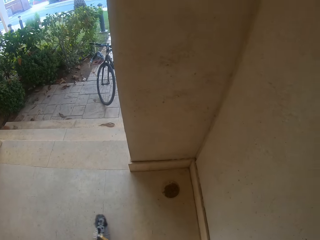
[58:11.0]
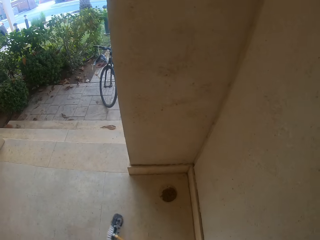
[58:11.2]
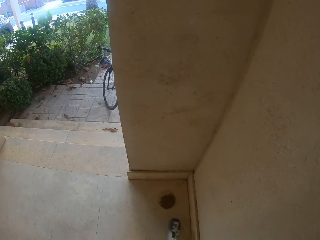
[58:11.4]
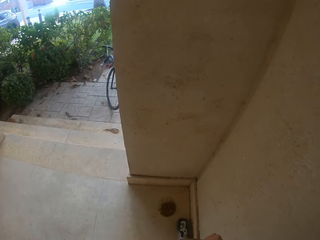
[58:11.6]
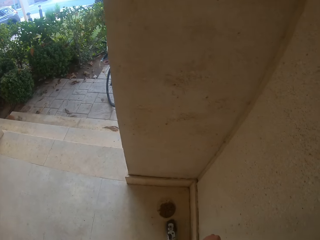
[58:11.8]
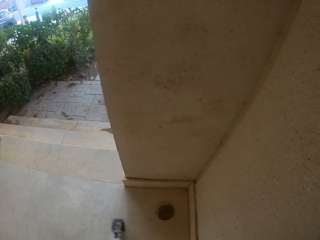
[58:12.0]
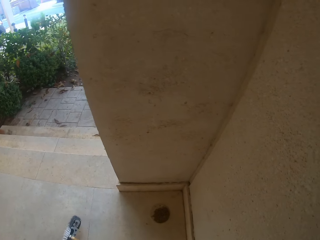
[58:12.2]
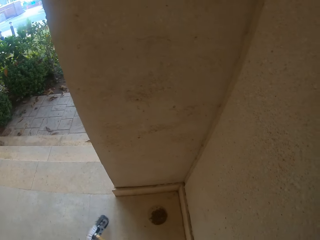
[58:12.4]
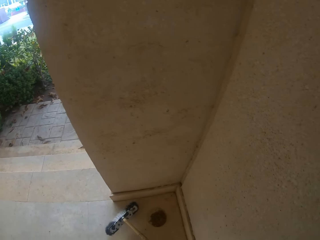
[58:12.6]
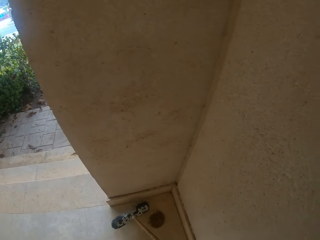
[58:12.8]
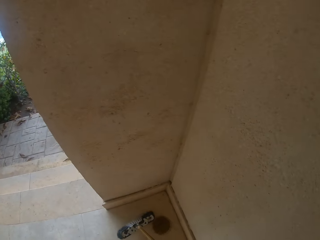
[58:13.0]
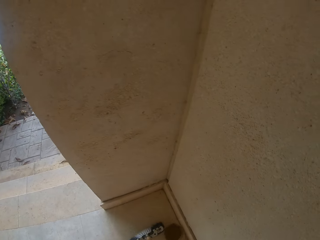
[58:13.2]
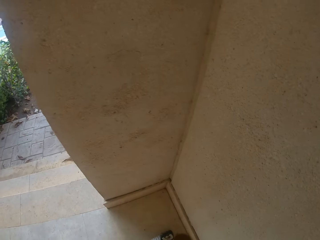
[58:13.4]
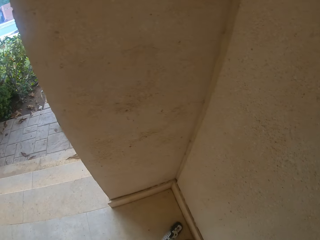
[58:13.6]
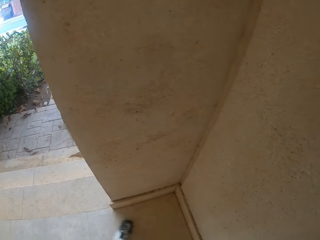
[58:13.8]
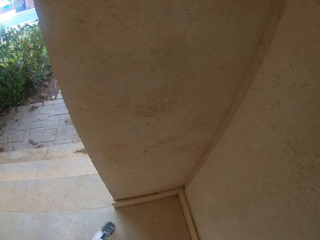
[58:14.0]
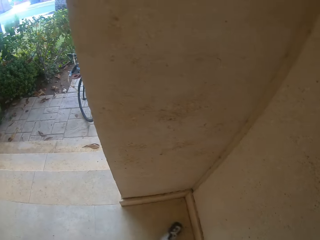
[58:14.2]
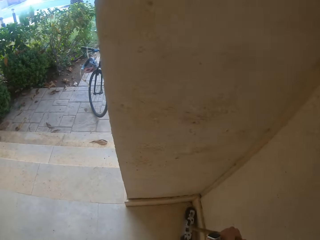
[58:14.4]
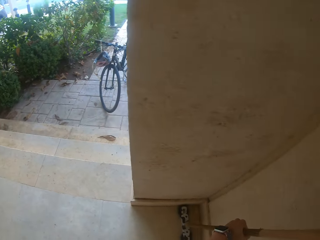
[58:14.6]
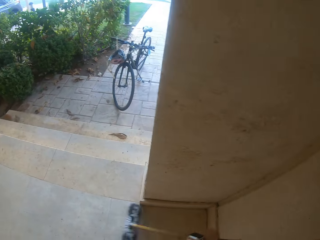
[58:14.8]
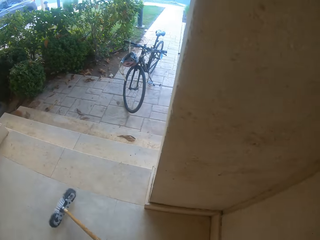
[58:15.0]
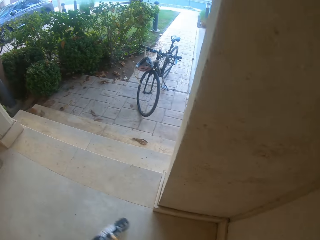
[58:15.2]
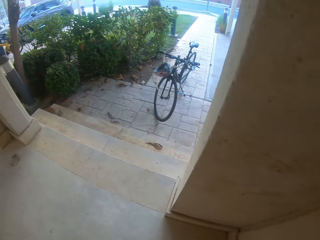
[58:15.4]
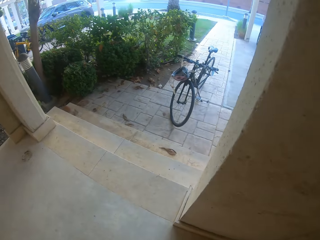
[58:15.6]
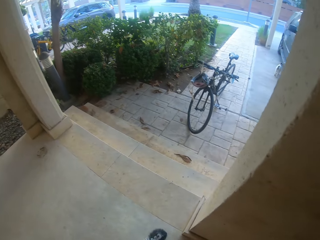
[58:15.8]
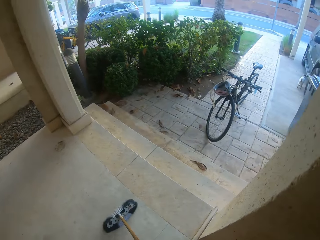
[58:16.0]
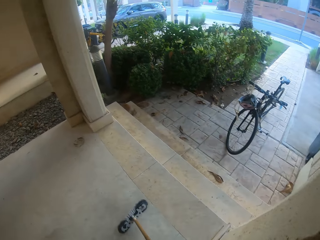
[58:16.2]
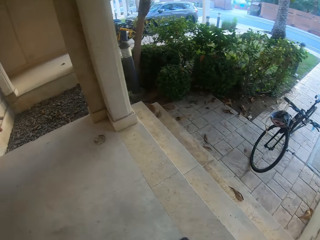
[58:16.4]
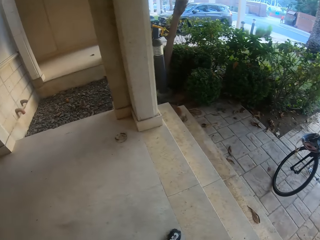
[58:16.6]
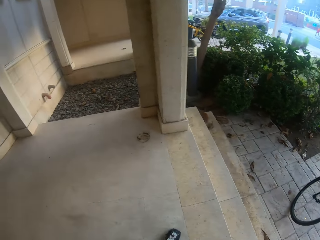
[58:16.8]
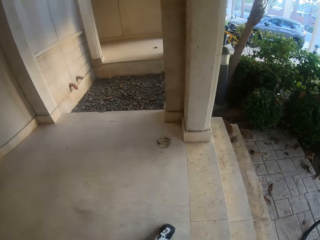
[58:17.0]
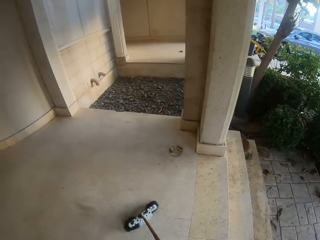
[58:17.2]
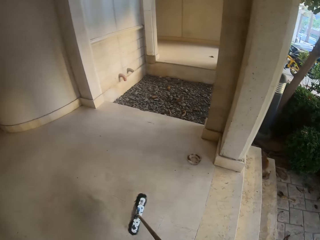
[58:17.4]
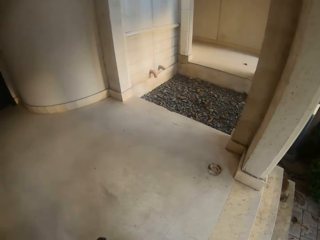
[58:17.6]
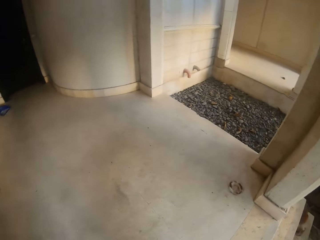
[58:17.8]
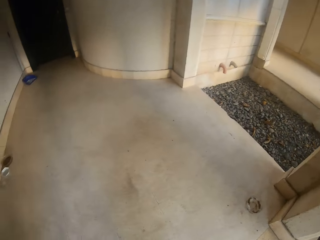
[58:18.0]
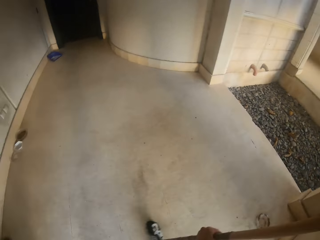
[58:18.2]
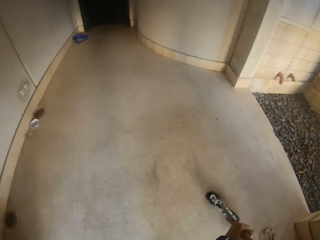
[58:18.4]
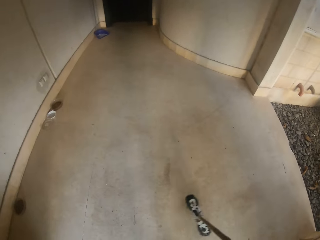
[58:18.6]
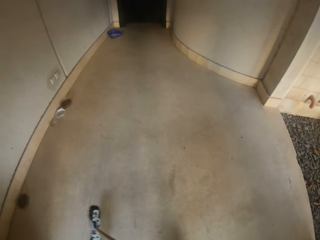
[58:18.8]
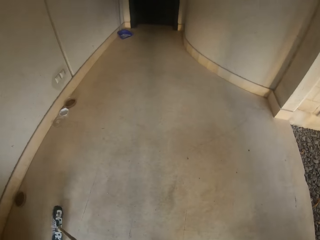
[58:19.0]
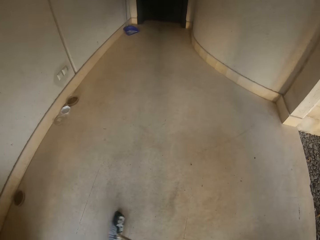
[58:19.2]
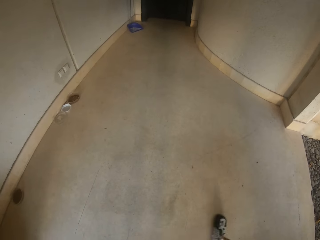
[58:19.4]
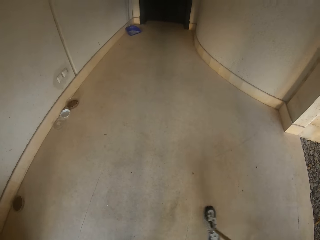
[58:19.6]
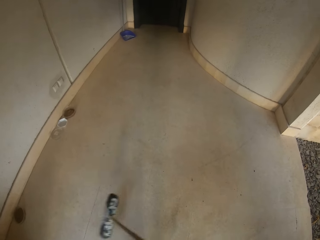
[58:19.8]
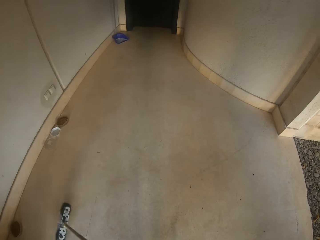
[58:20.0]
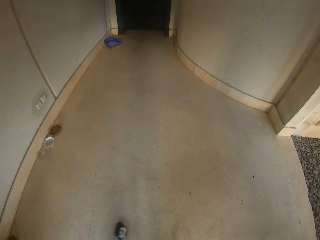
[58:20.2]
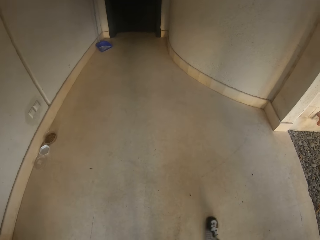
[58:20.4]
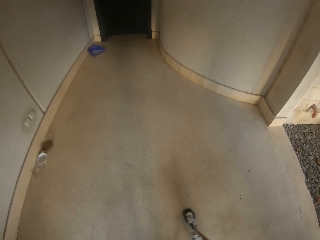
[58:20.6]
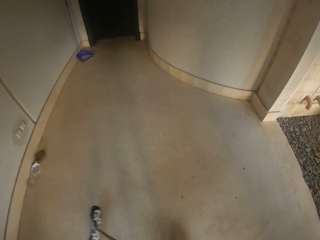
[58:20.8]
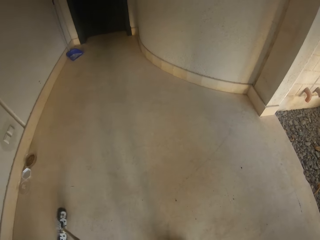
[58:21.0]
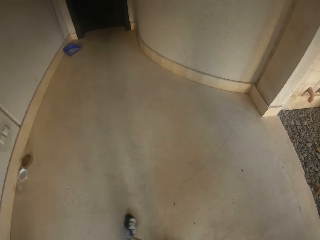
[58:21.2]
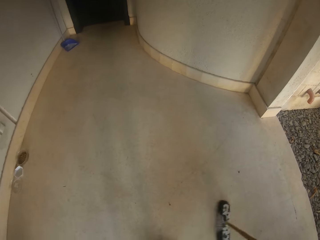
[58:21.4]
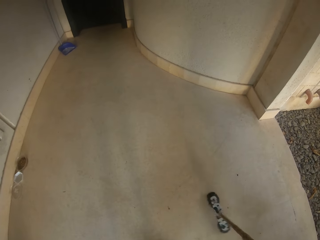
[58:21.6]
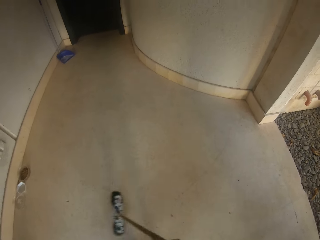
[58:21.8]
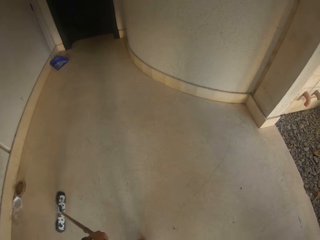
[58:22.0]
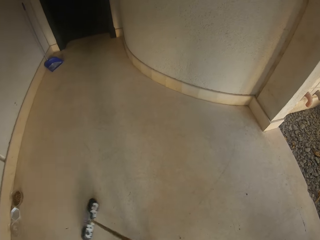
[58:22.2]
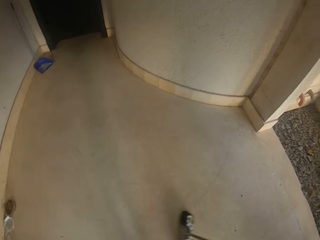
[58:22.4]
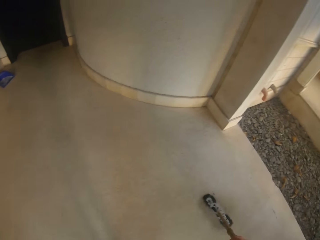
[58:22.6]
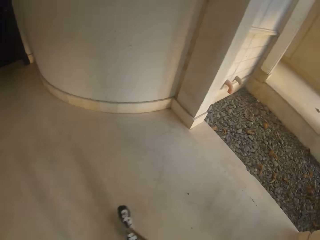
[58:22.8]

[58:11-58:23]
The camera wearer pulls back the bowl. They sweep the floor.

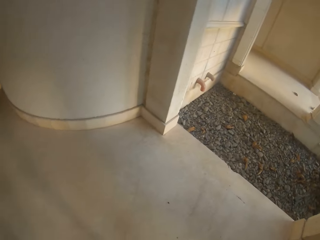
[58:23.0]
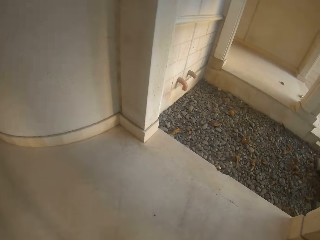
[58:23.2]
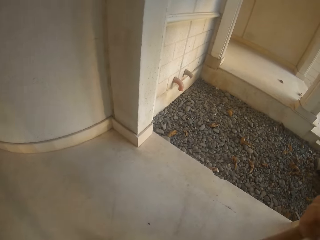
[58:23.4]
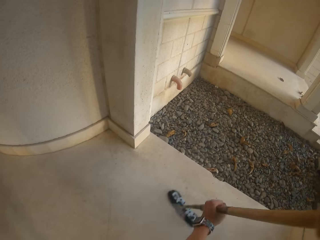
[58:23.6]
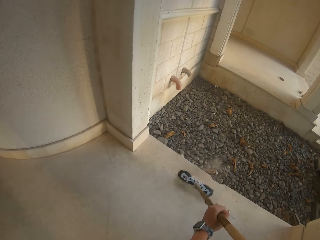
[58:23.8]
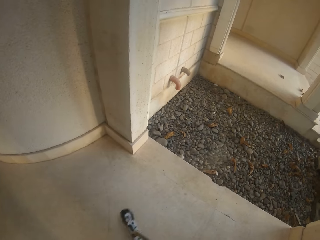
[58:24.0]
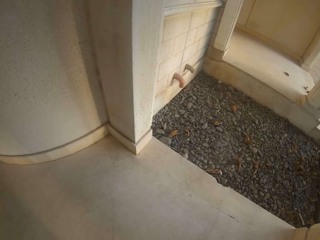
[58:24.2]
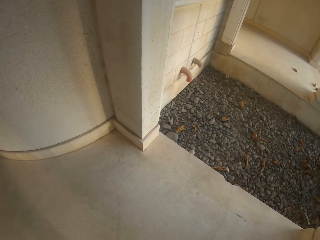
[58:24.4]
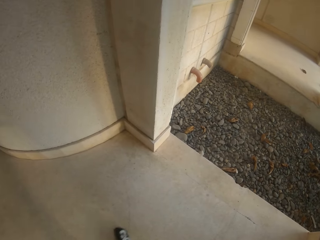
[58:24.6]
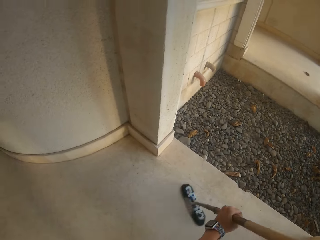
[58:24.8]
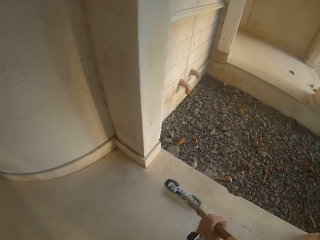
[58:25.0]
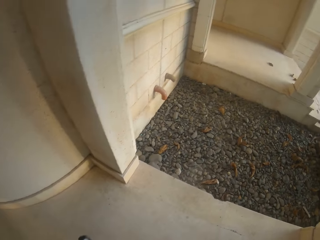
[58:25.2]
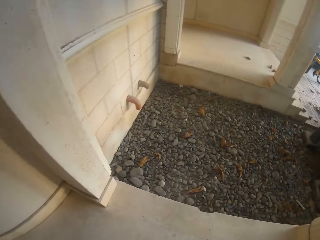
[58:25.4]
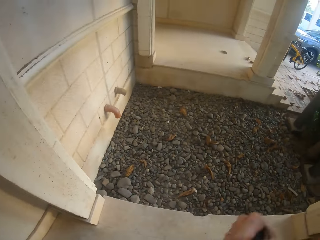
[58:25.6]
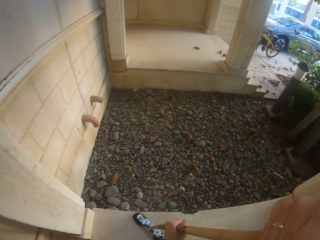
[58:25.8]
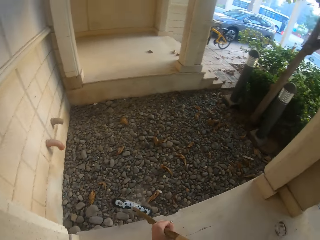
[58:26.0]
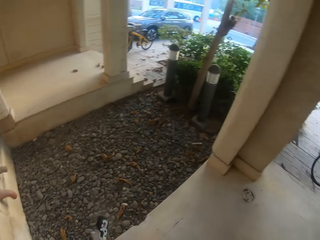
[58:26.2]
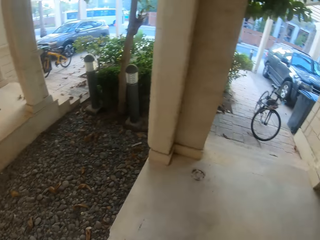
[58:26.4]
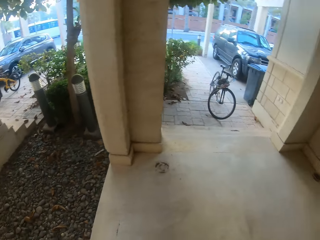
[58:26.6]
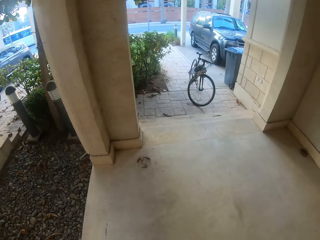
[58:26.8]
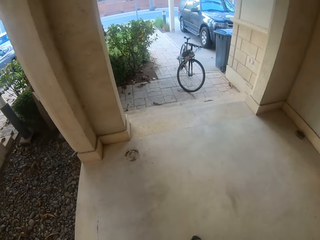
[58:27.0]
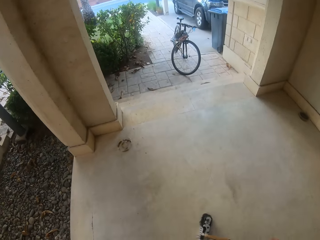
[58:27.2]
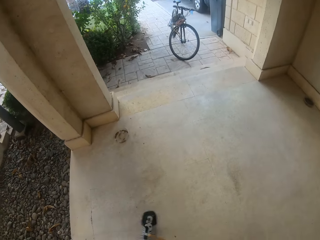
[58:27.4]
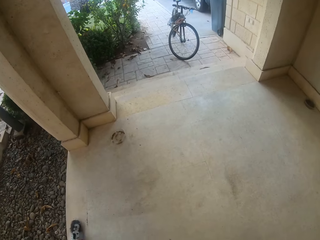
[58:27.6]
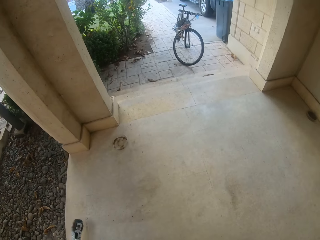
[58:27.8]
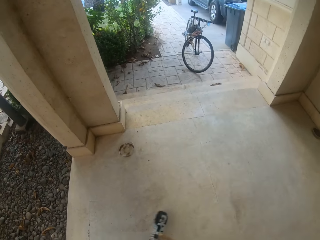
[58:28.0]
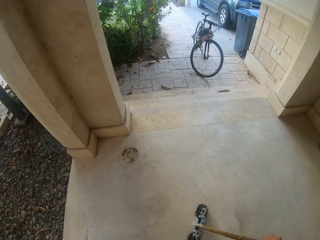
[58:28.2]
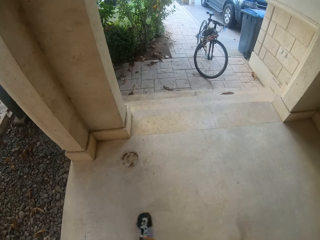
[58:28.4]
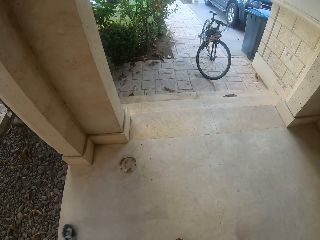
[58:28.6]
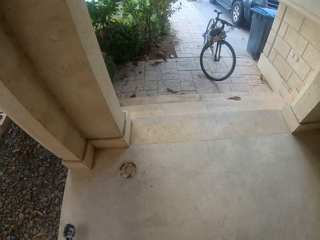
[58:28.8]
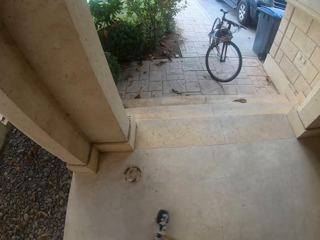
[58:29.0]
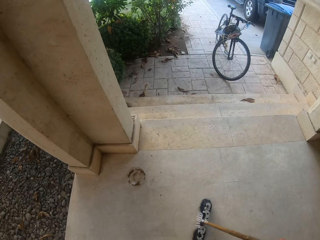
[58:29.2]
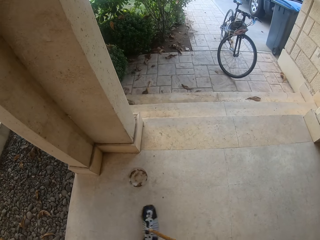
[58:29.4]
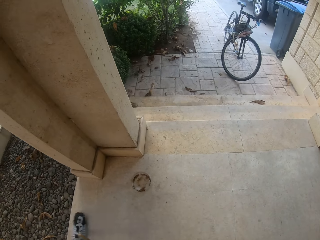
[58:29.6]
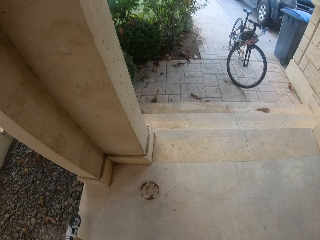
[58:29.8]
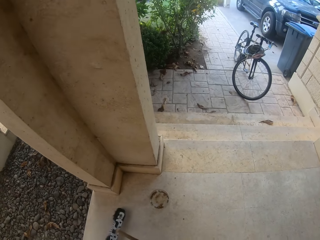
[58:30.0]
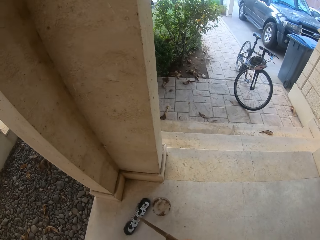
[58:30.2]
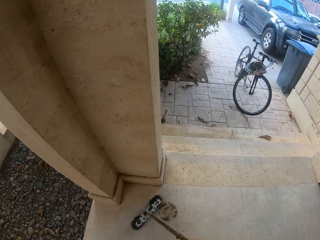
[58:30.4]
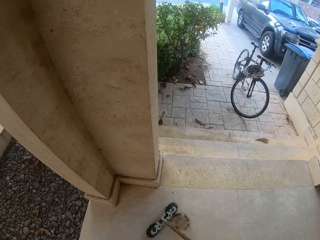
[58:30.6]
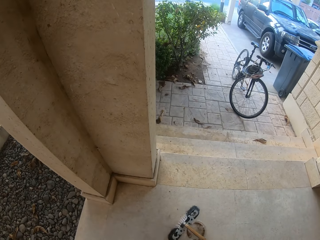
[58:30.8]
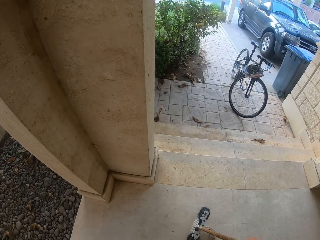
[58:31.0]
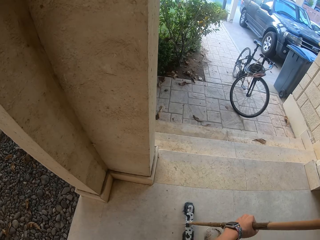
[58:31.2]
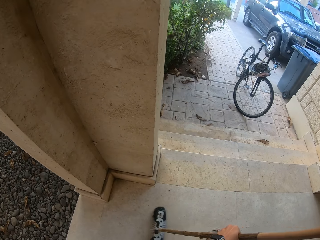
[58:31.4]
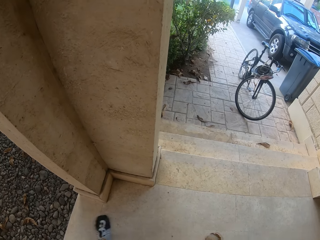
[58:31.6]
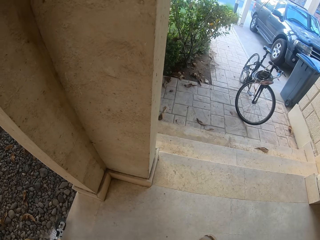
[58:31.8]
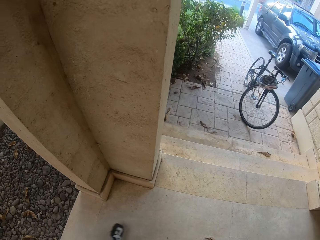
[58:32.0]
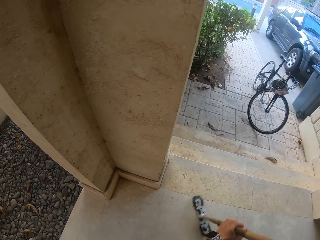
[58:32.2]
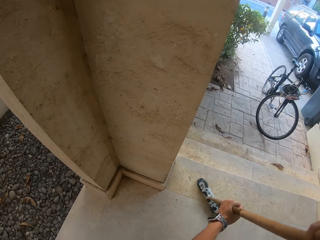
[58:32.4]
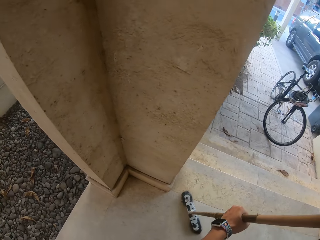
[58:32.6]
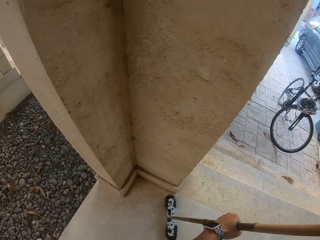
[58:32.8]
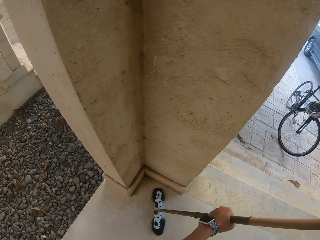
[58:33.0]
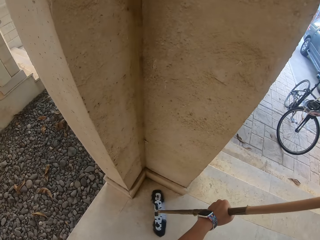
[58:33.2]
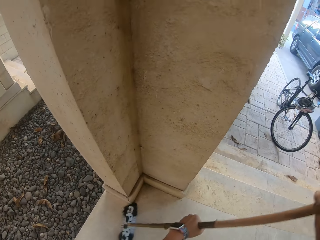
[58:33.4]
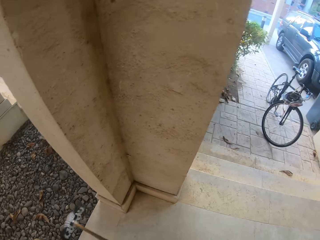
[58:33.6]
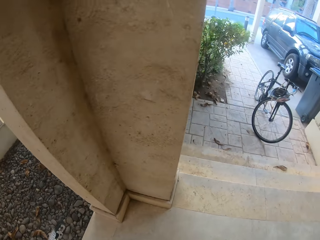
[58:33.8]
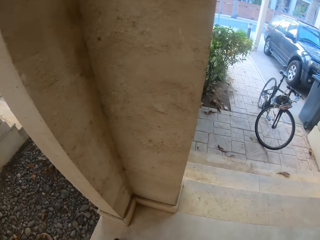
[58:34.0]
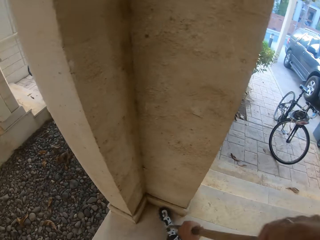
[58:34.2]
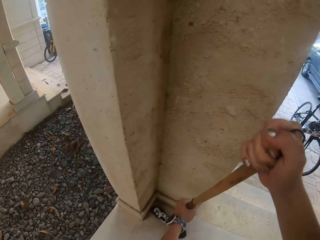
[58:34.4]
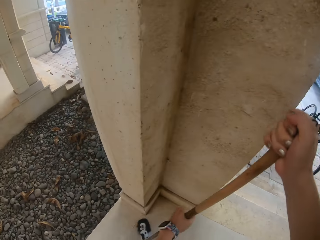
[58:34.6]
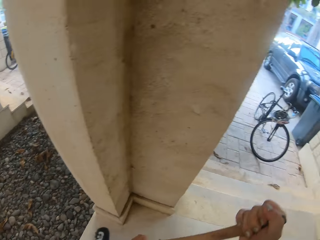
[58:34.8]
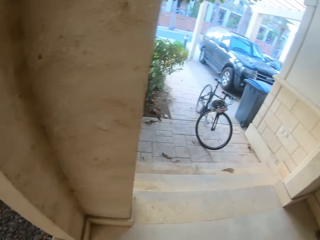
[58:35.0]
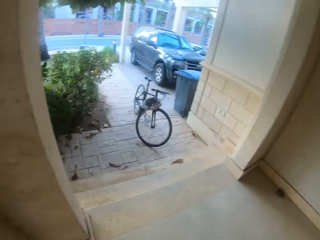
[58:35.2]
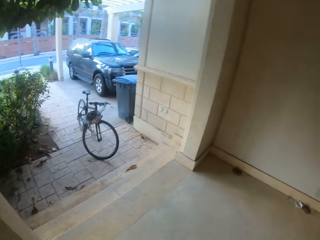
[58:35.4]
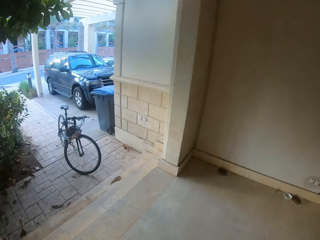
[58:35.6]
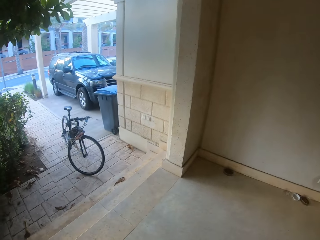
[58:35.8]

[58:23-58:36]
The camera wearer pulls back the bowl. They sweep the floor.
